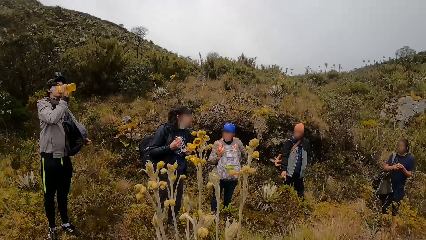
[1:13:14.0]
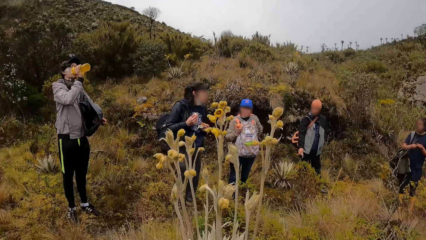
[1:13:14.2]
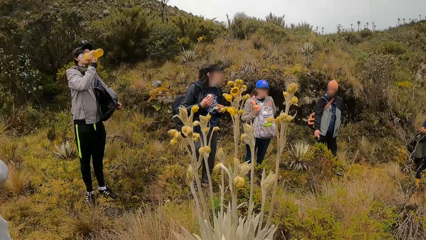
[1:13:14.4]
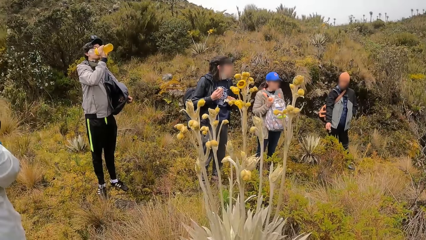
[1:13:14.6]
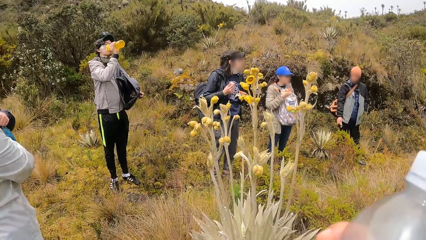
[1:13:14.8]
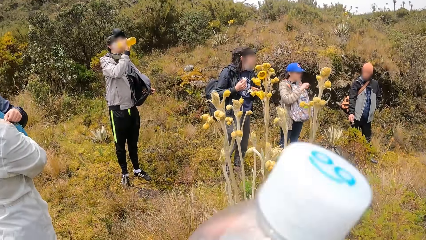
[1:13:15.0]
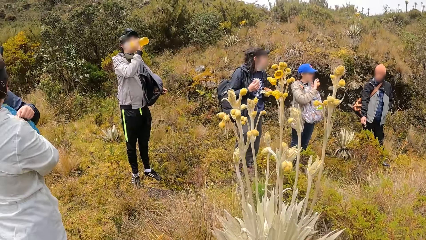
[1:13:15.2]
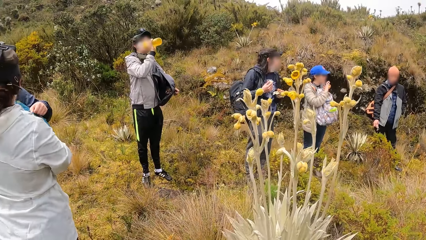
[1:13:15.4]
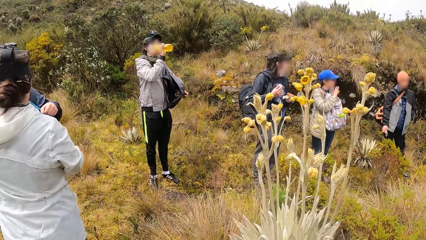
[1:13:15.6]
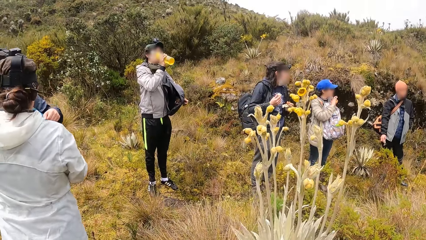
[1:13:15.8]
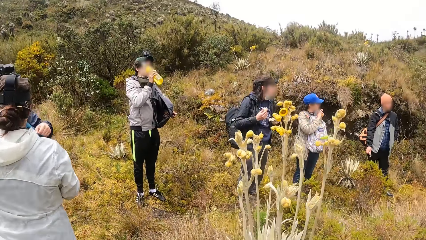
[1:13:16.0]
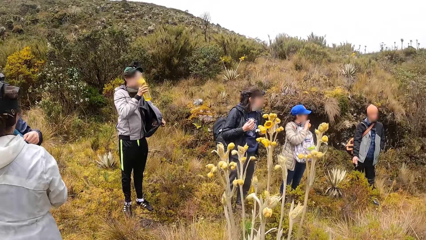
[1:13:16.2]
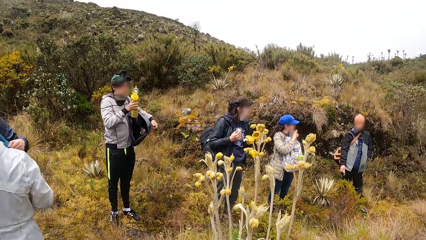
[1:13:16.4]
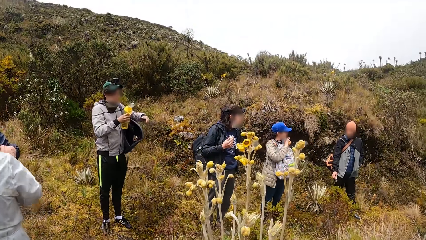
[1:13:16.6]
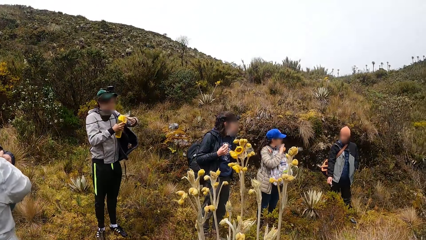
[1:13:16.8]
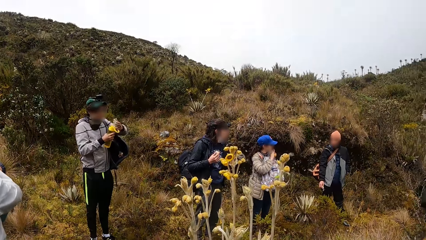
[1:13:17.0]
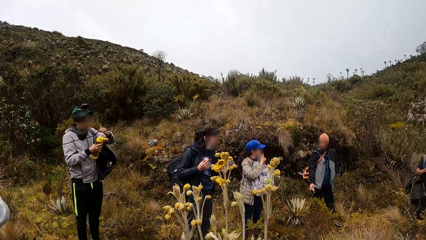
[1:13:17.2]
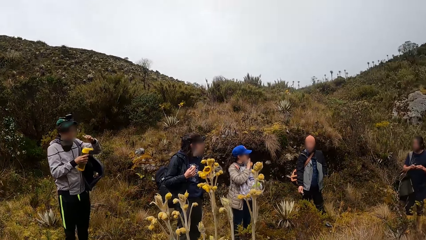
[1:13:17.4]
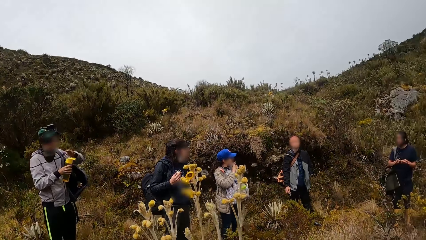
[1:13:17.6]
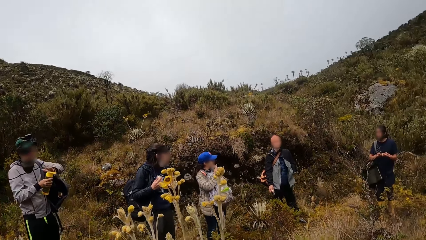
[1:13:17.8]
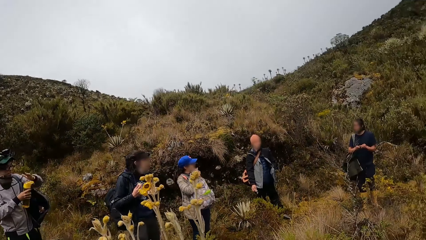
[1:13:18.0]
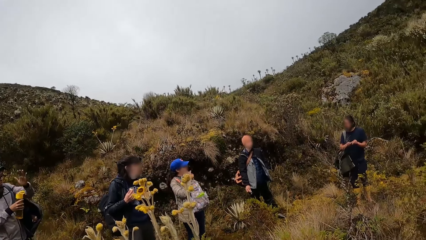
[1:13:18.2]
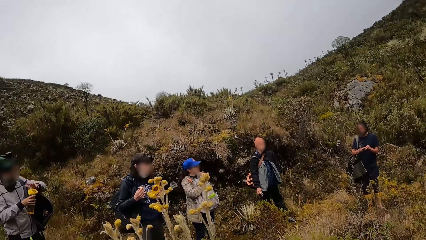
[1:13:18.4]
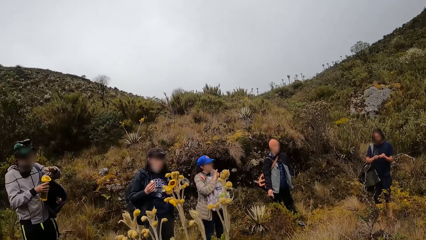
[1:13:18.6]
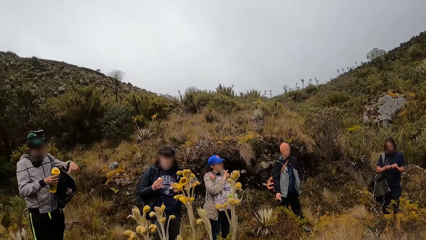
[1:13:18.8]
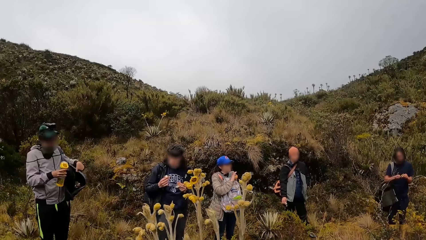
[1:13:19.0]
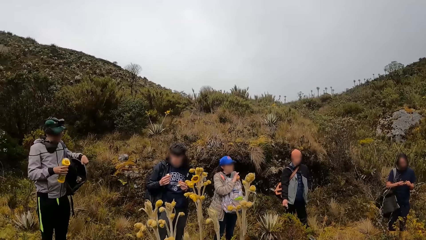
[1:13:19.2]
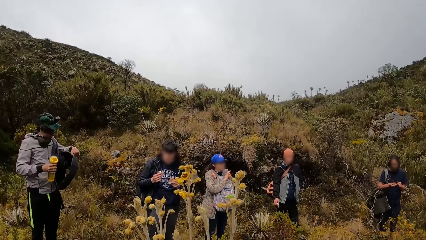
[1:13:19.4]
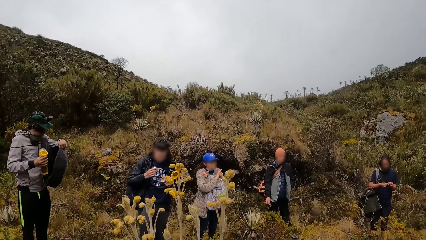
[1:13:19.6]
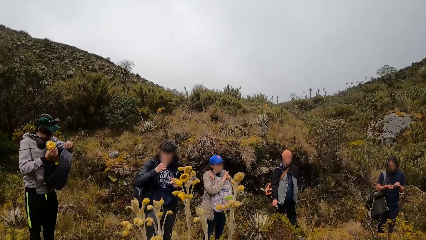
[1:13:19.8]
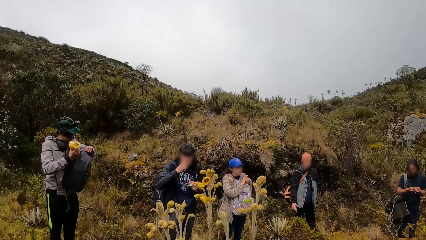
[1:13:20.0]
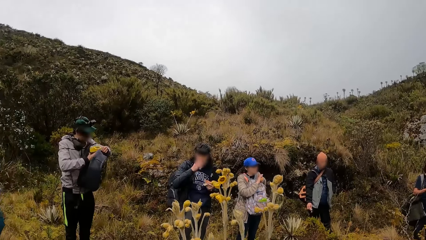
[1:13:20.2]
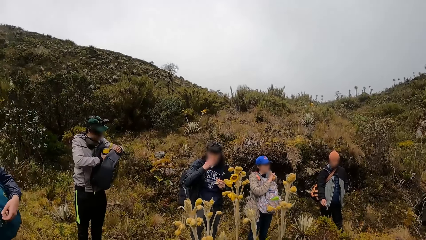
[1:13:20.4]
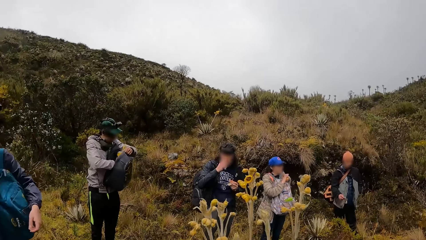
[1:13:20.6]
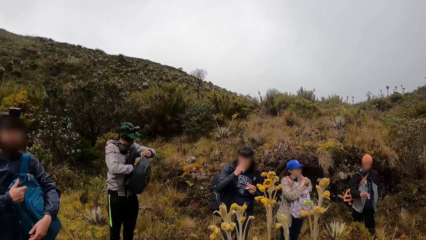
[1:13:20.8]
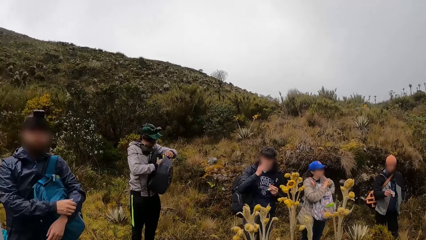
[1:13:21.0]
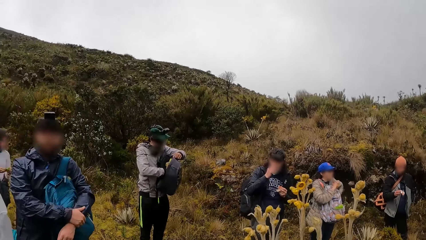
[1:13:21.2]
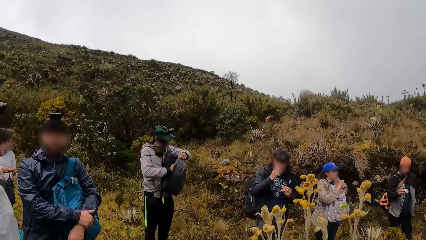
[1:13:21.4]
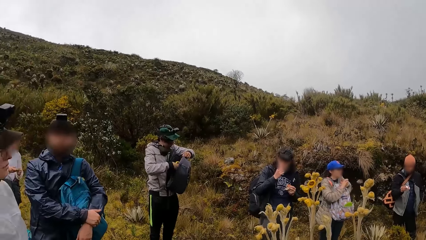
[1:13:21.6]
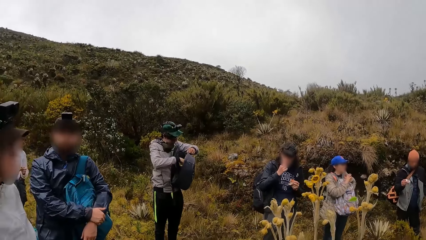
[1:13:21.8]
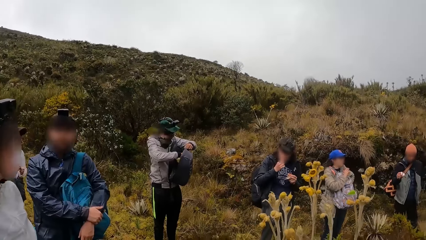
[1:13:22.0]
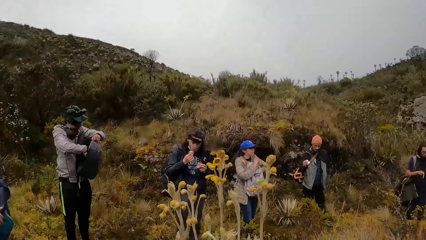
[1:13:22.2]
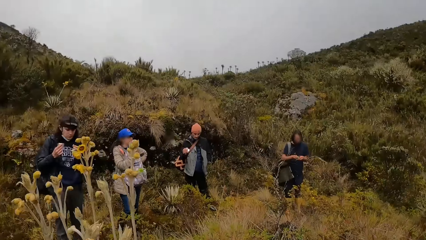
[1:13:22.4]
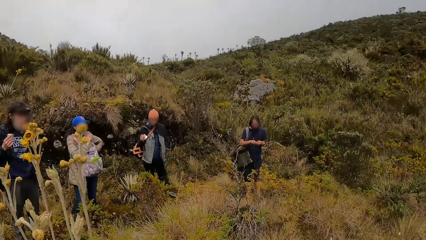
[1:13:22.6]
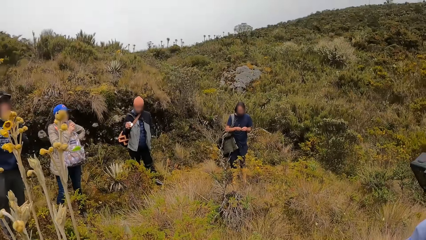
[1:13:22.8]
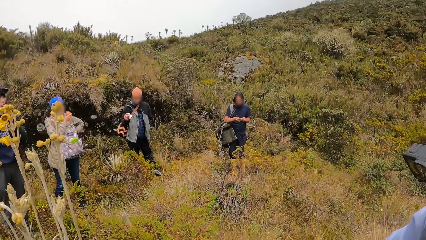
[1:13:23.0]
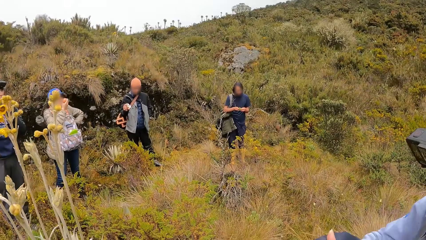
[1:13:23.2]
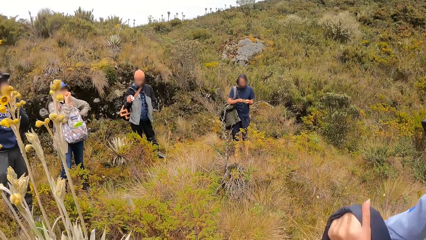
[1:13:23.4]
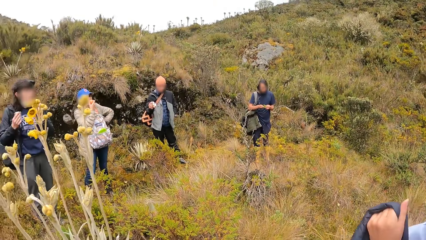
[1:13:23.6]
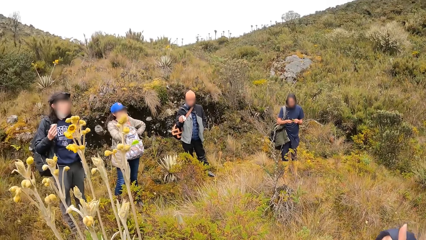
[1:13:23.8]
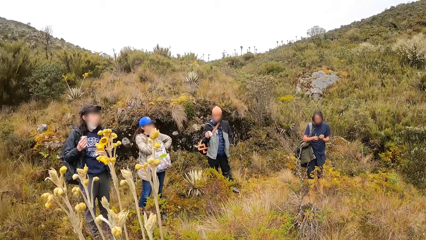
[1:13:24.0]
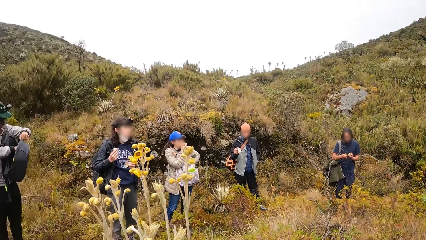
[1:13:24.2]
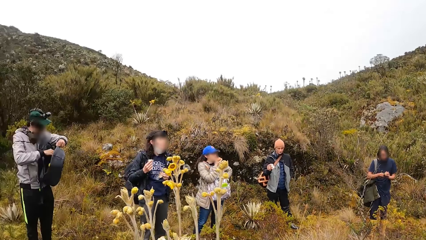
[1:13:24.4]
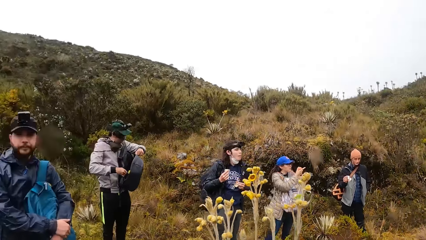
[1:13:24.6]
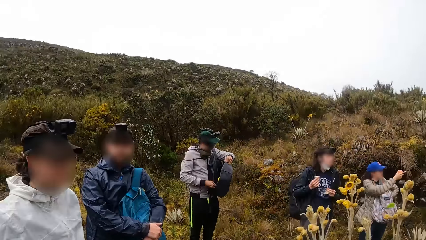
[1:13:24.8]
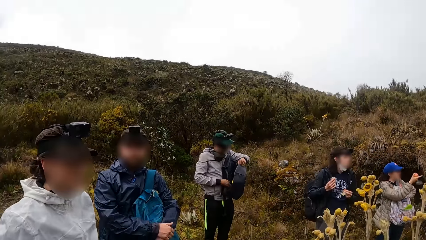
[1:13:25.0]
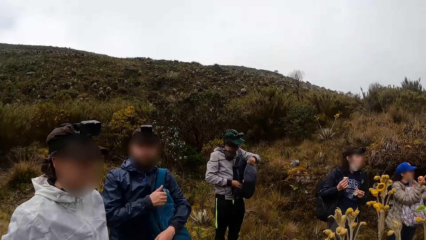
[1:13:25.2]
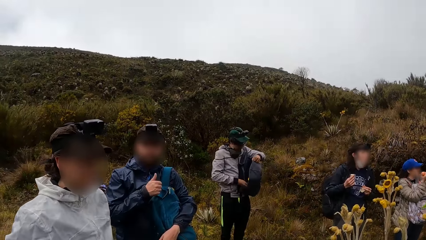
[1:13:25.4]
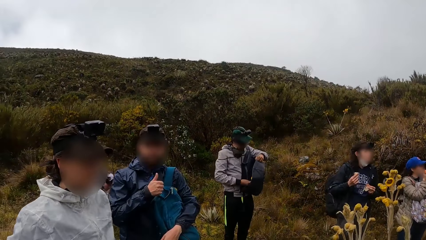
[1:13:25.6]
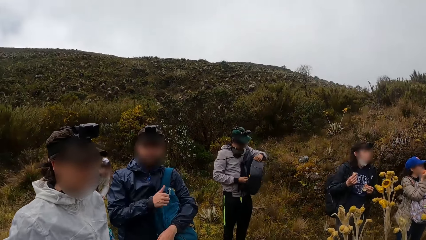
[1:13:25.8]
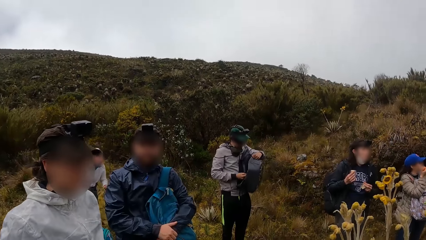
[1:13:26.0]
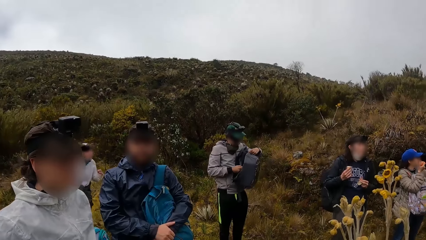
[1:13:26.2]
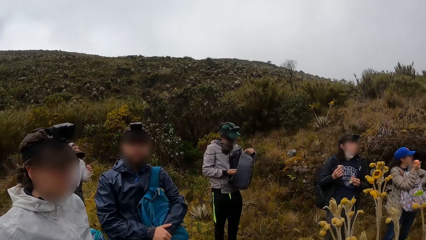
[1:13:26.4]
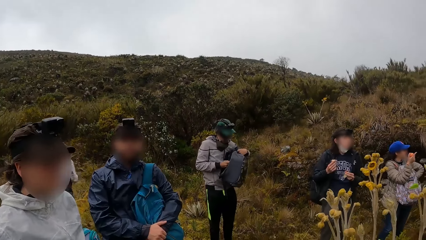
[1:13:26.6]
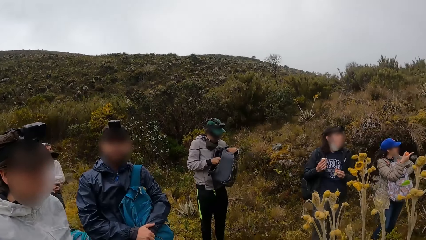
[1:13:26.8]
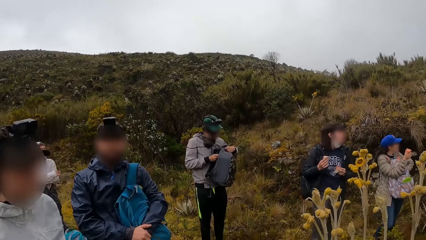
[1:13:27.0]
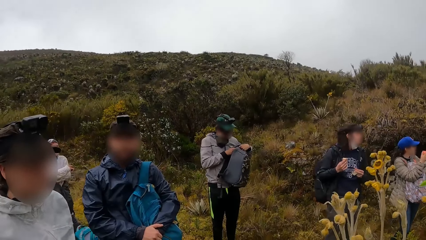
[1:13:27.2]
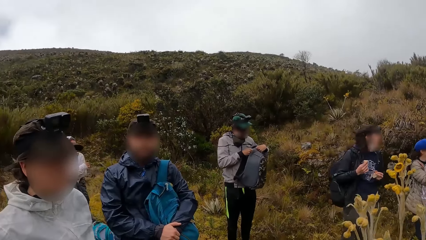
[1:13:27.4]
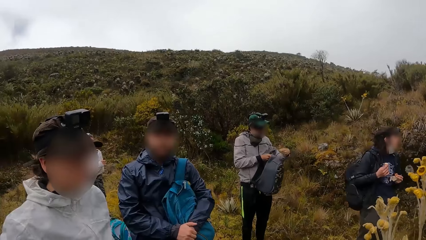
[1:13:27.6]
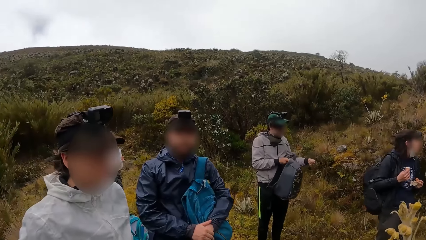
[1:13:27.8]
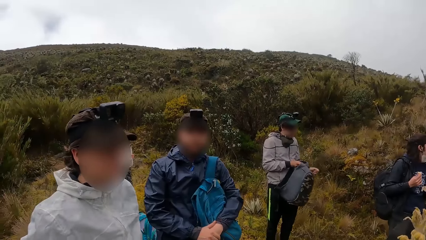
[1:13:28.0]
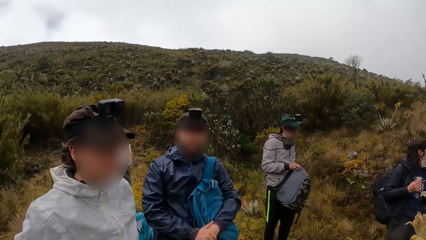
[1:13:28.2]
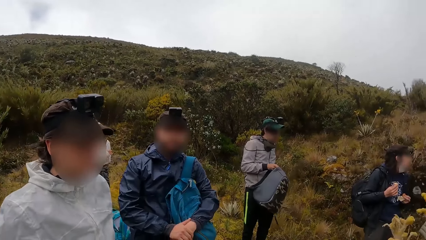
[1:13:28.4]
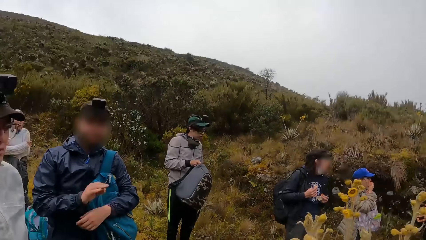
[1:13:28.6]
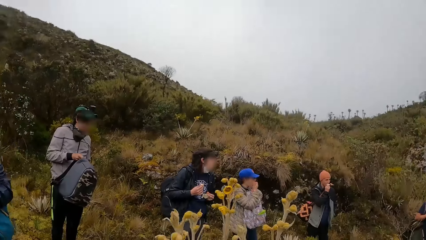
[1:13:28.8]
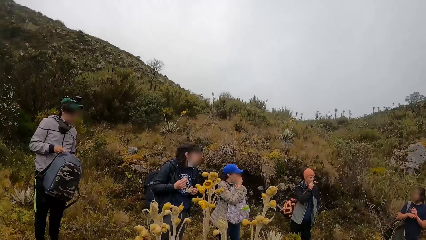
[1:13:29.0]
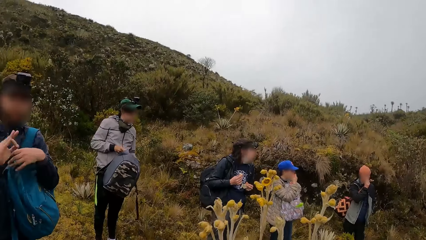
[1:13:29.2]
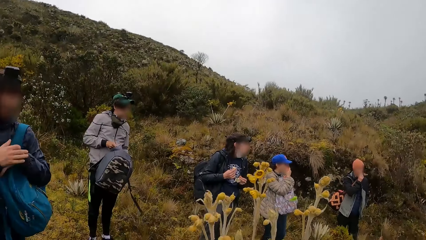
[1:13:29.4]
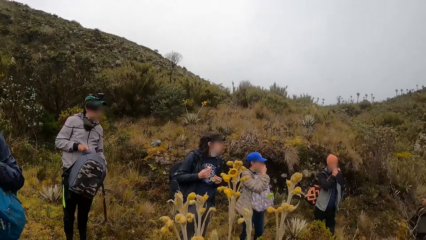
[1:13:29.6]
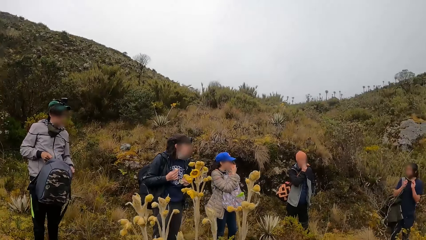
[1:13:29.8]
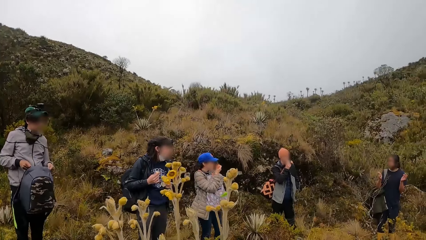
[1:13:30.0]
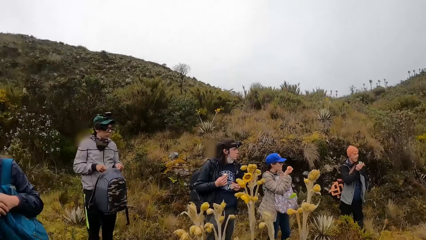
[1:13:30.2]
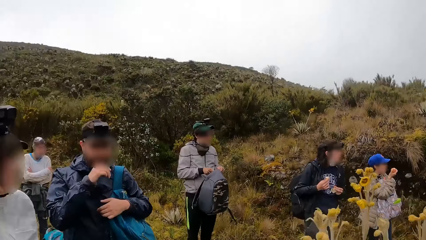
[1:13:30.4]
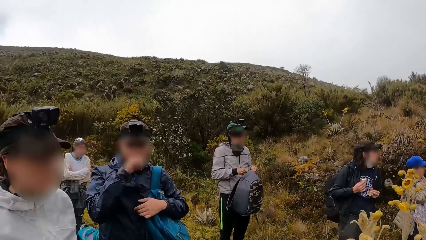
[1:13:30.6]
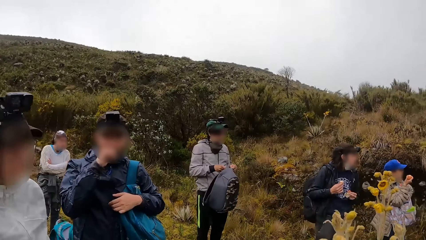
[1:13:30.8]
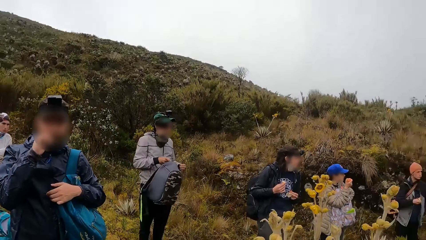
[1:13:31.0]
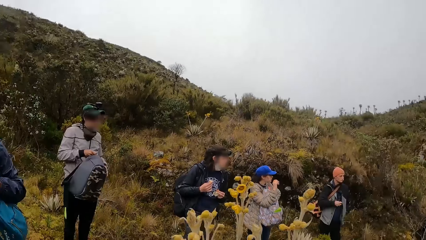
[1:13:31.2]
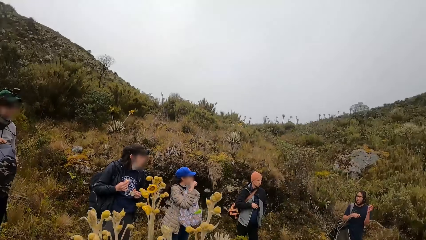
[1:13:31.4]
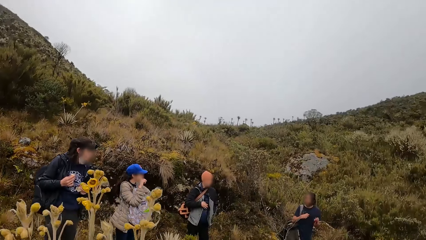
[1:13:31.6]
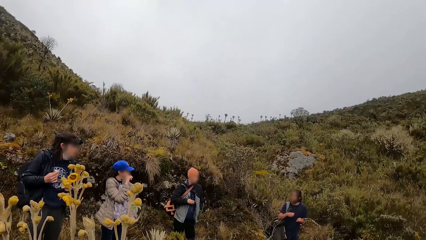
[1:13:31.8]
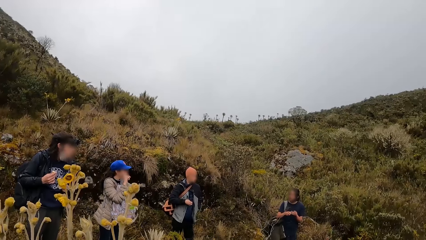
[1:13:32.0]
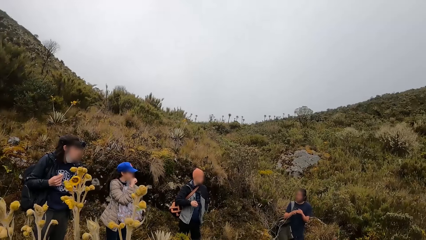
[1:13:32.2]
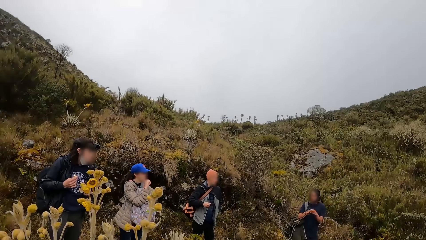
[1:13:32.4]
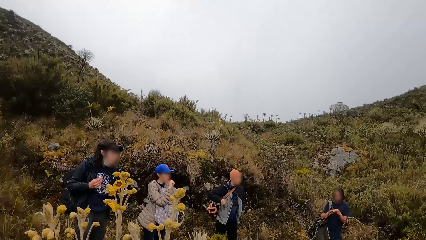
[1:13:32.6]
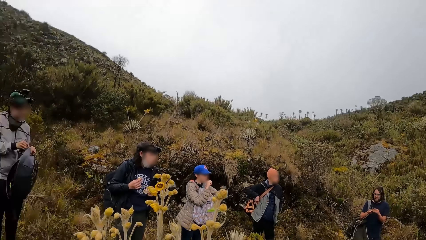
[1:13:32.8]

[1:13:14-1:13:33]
The camera wearer looks around. They do something. A man closes a bottle. The man puts the bottle in a bag. The camera wearer looks around. Another man lifts his hand. The first man closes the bag. The camera wearer looks around.
